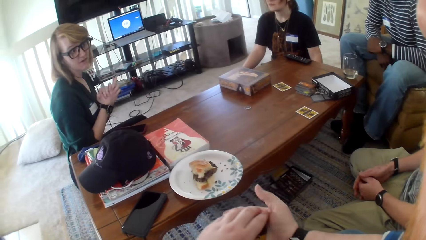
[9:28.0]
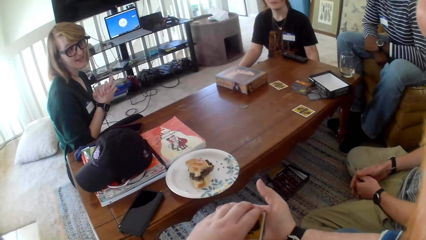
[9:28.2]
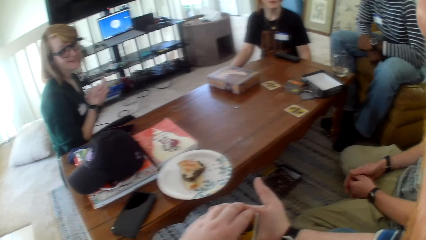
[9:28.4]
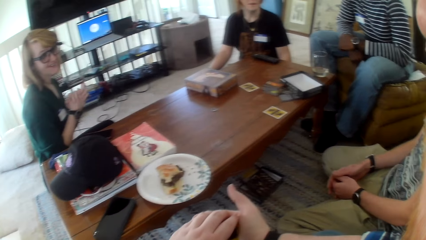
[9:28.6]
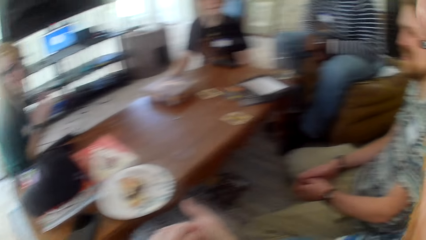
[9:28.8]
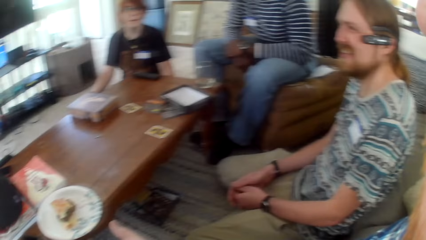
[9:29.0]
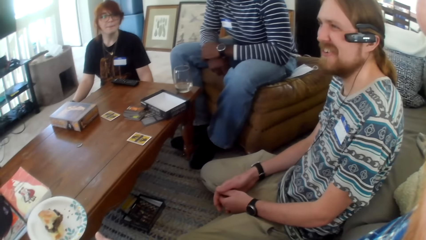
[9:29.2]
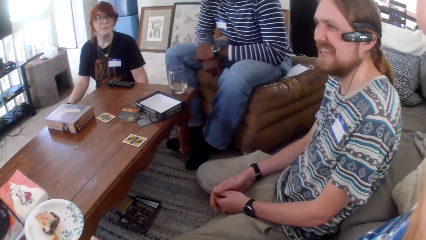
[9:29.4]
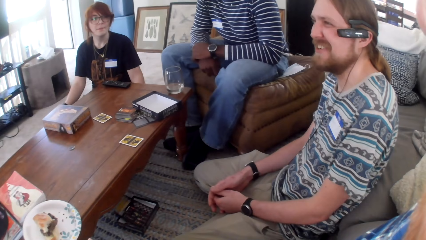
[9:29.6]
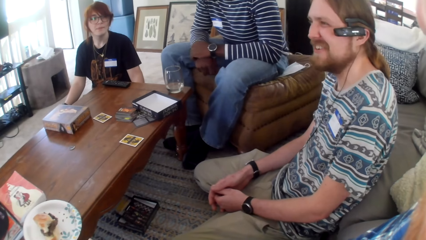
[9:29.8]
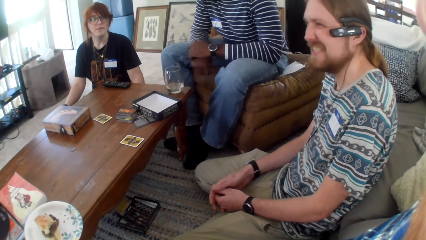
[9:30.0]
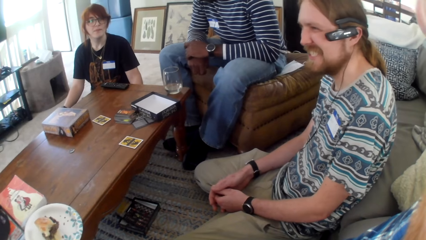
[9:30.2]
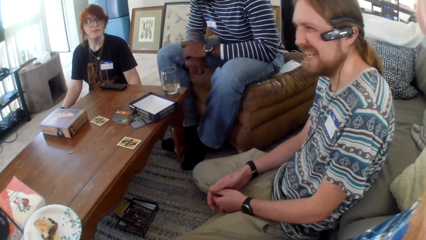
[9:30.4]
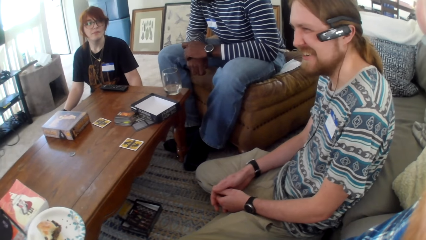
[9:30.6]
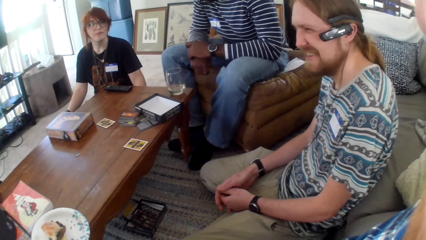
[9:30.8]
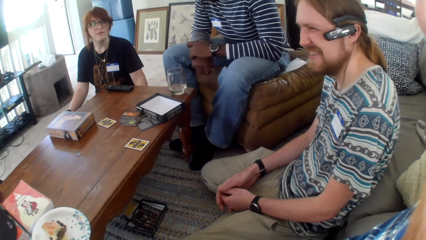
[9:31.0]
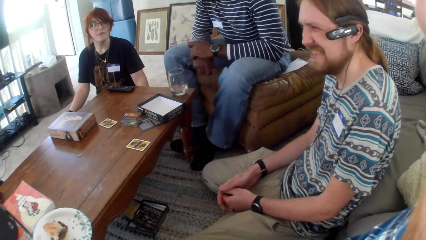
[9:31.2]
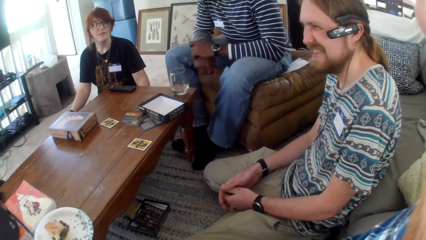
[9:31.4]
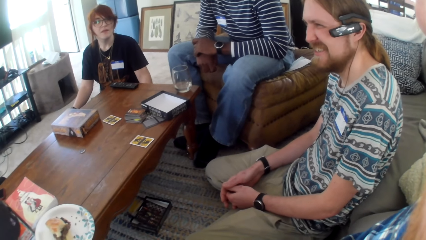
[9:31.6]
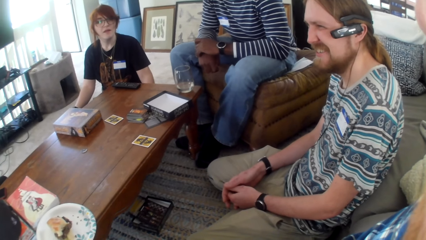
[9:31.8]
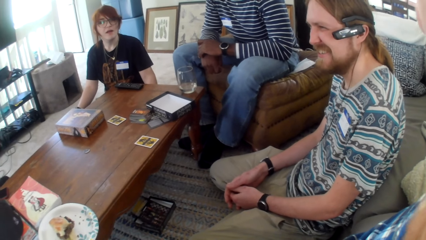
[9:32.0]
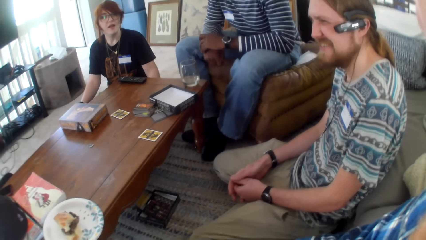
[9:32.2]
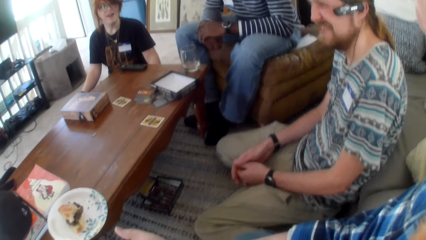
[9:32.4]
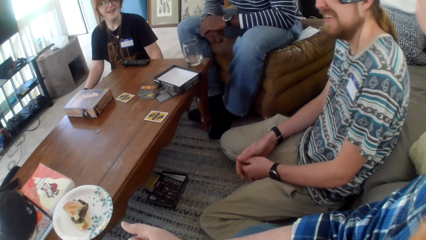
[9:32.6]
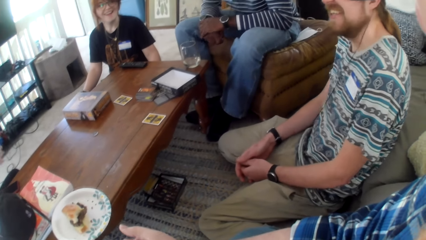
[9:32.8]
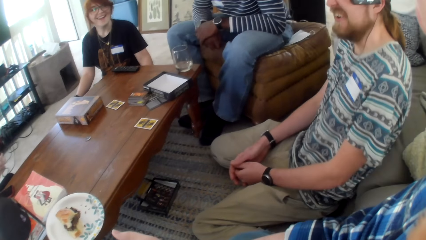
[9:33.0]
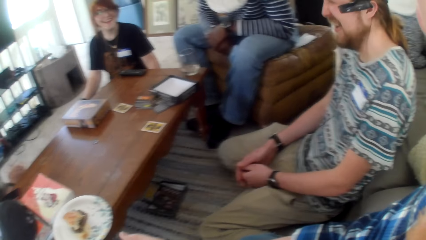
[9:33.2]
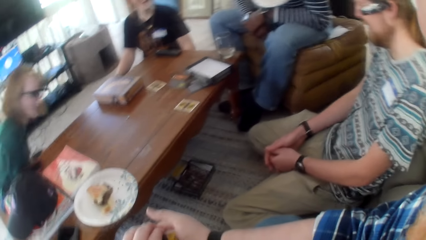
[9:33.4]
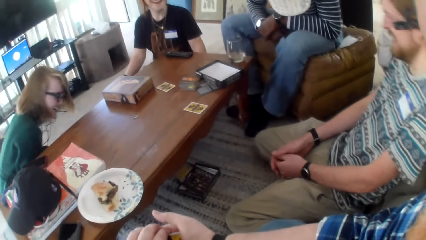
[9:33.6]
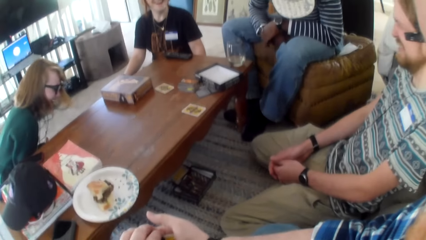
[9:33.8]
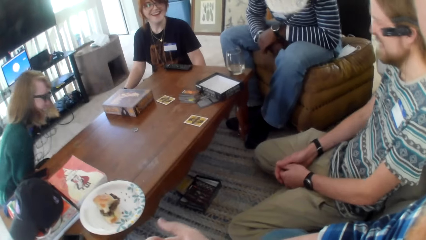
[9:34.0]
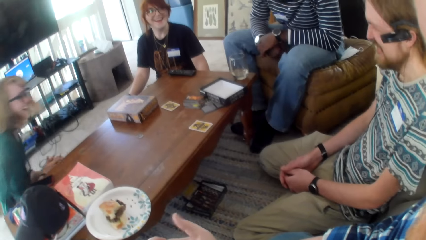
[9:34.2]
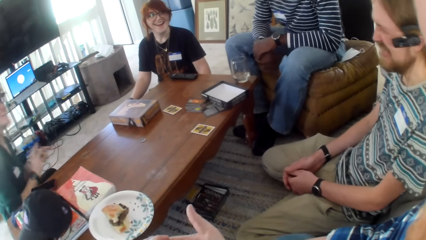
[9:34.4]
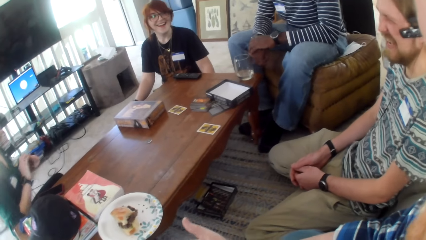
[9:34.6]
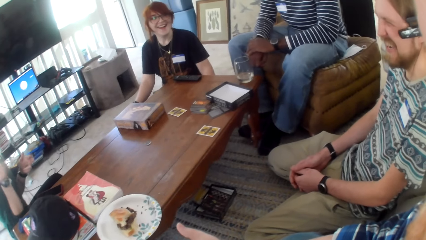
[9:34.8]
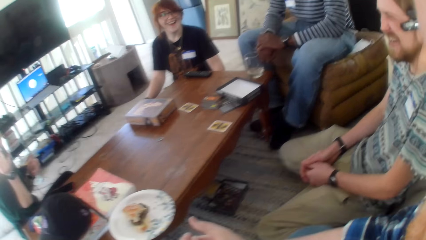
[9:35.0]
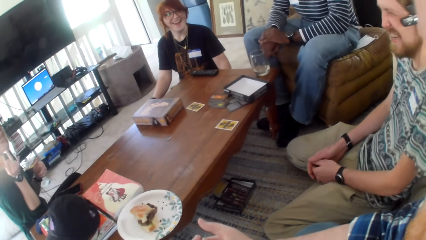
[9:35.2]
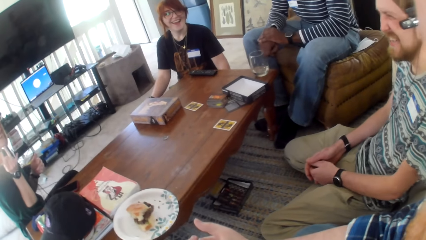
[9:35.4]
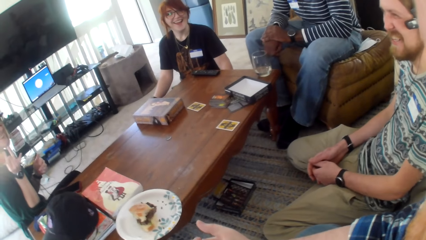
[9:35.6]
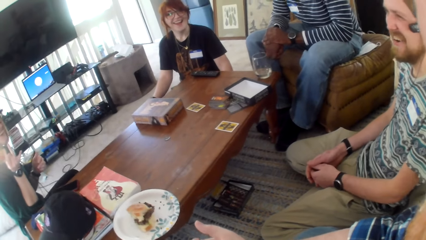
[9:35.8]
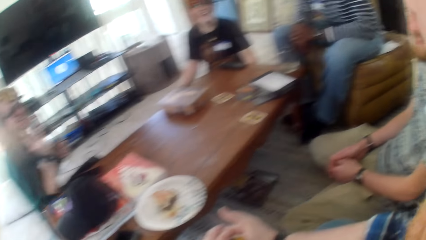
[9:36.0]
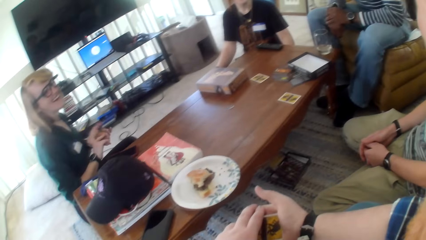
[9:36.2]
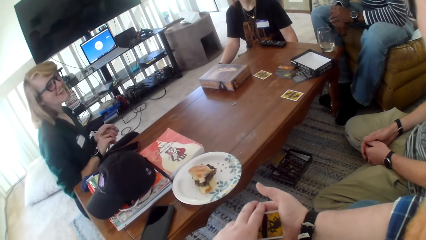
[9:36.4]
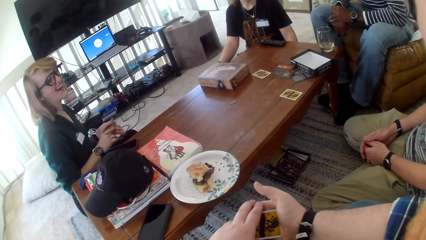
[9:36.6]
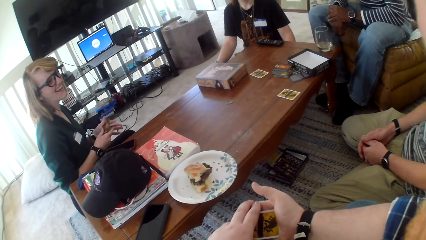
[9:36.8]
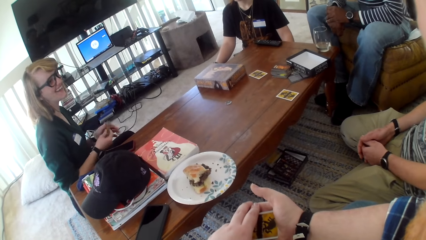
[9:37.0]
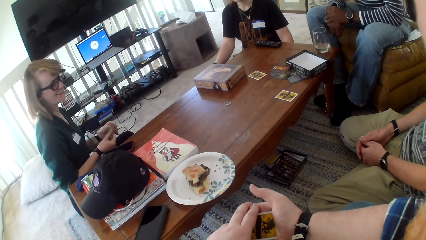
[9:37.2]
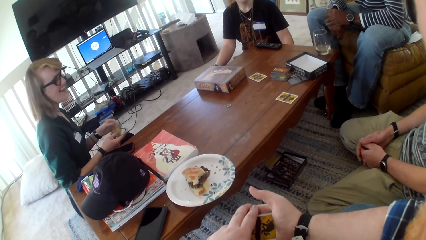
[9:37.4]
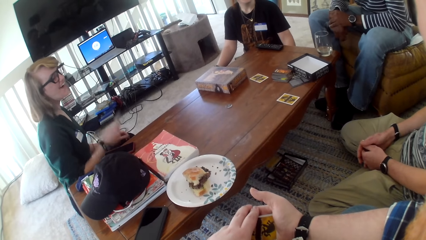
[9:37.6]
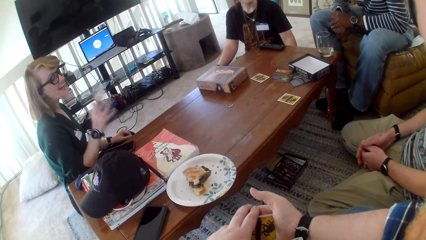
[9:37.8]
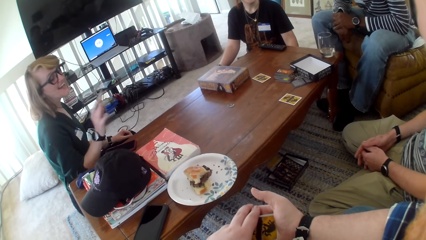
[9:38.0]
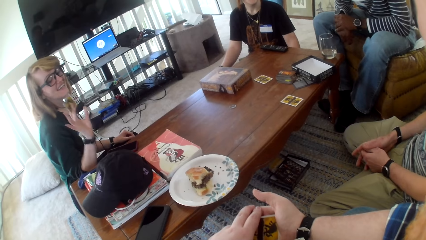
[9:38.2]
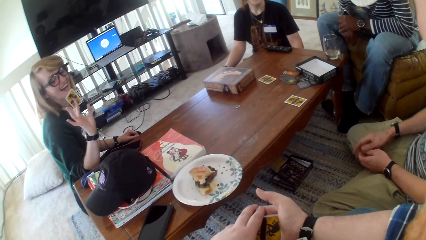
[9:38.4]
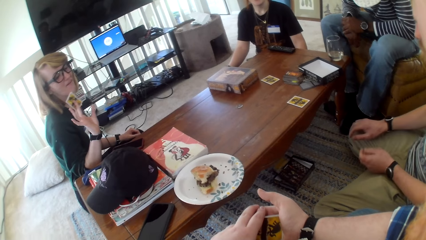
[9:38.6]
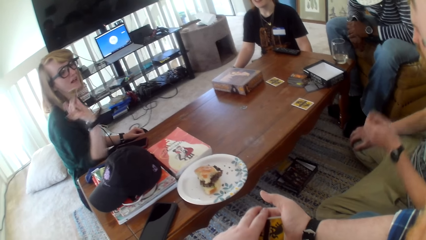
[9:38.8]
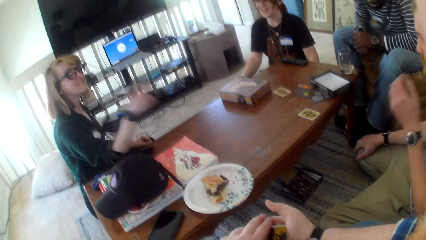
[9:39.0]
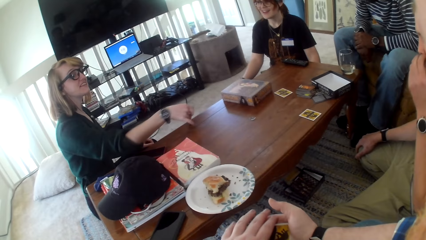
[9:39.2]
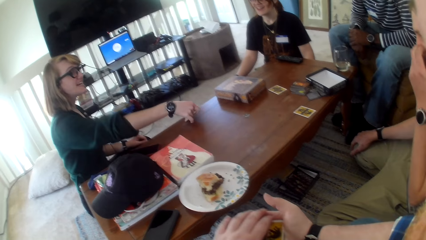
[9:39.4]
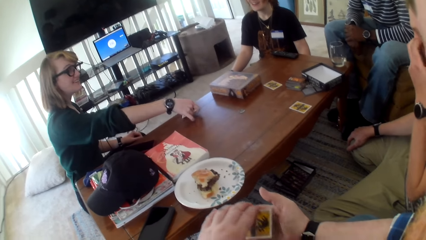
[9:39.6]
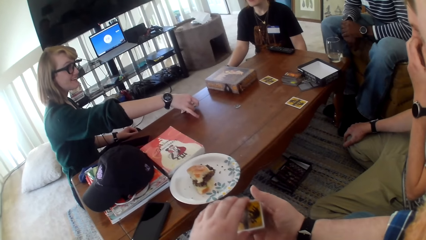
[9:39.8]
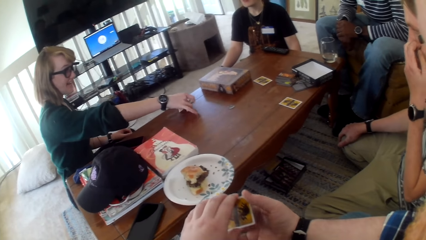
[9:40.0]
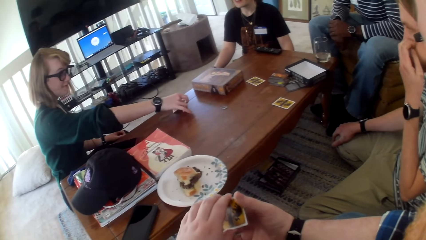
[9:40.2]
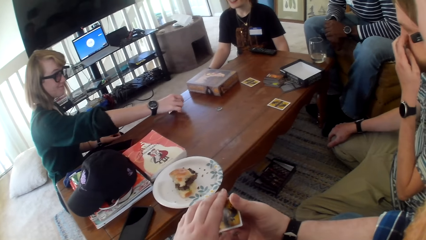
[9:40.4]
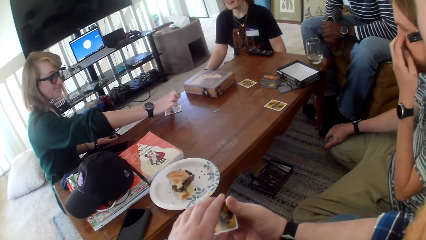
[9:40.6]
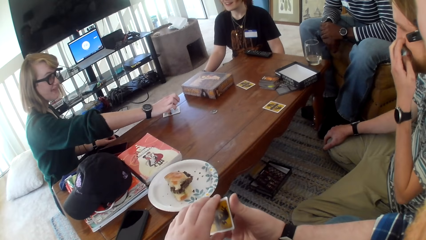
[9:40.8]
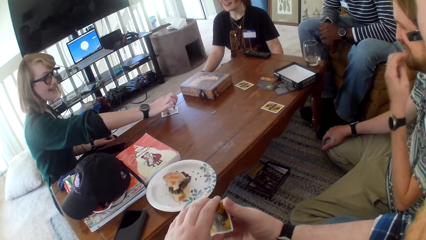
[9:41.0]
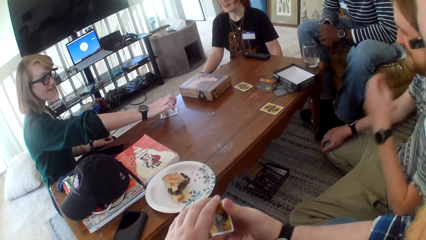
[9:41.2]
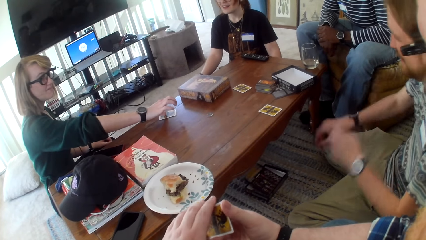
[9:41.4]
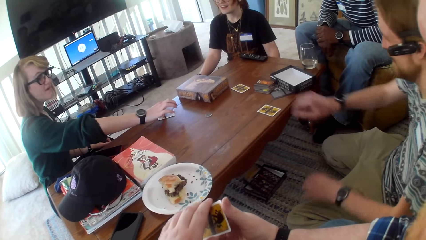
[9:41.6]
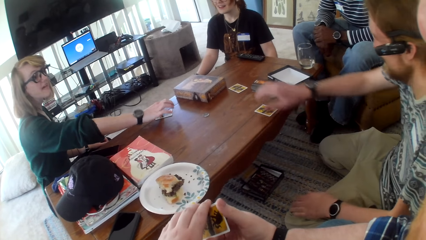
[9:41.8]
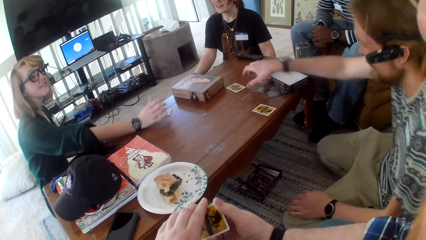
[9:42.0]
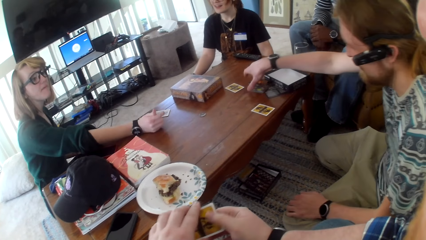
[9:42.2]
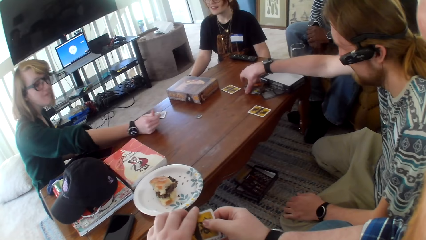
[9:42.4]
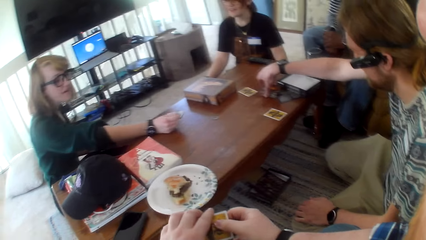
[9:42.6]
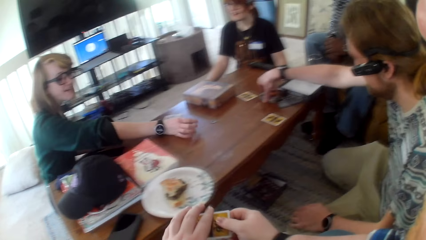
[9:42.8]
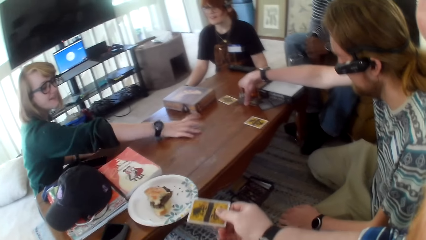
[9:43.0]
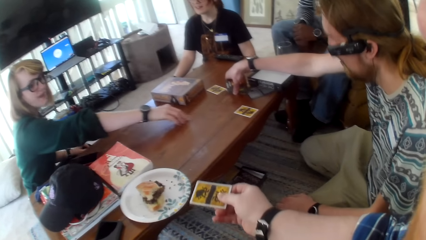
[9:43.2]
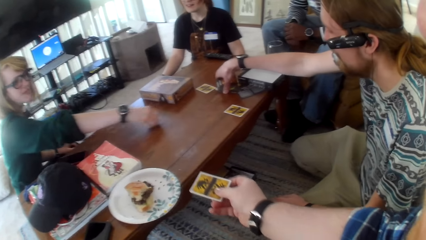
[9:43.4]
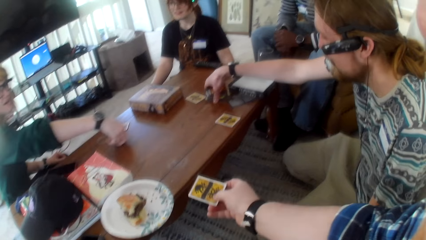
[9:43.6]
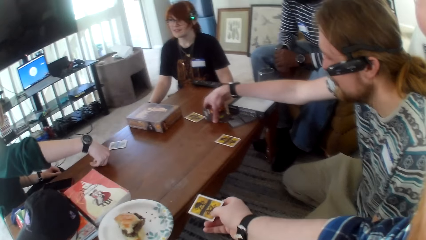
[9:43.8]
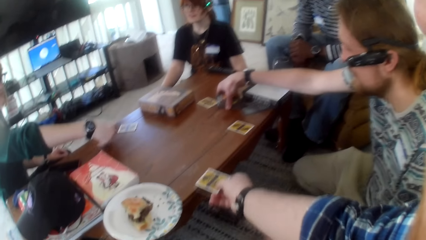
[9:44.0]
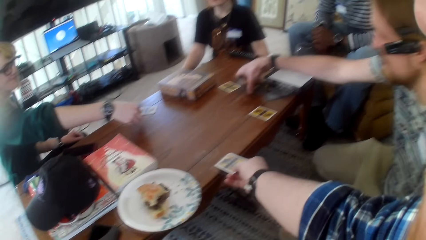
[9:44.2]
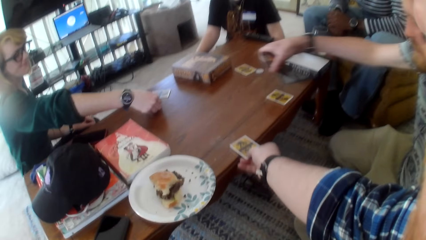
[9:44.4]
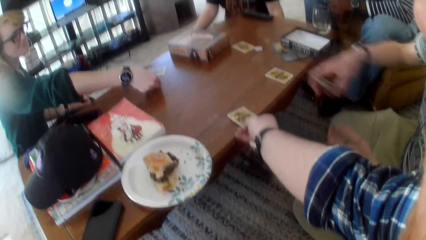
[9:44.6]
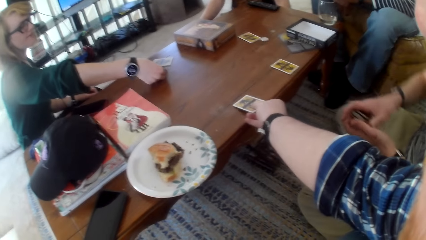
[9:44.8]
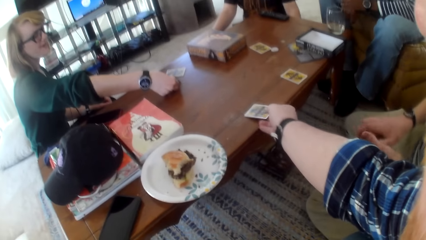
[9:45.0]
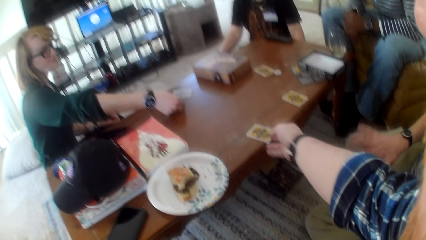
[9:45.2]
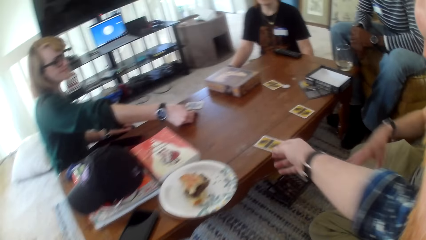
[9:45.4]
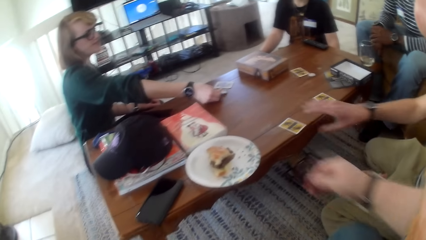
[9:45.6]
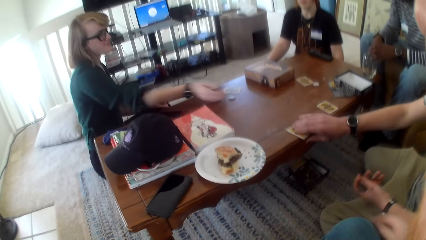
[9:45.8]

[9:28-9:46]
A man talks. The man laughs. The camera wearer talks. A woman talks. The woman puts a card on the table and talks. The man picks cards from the table. The camera wearer places a card on the table.
